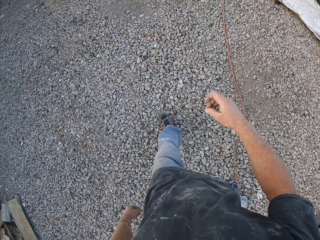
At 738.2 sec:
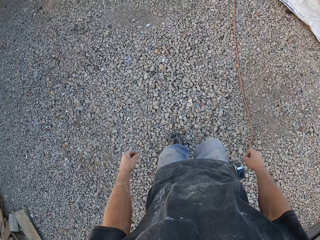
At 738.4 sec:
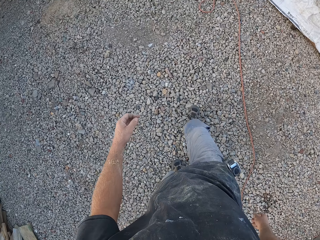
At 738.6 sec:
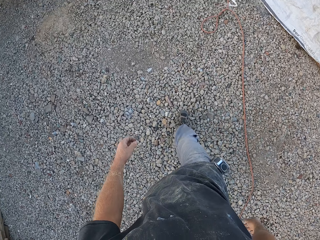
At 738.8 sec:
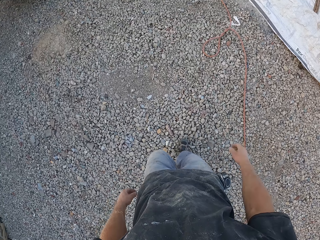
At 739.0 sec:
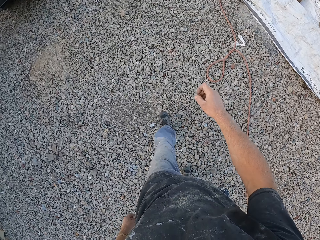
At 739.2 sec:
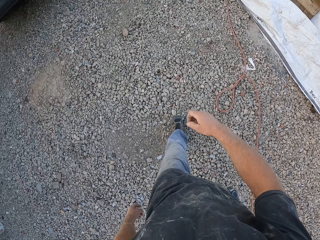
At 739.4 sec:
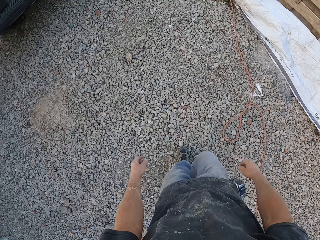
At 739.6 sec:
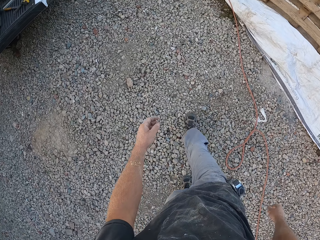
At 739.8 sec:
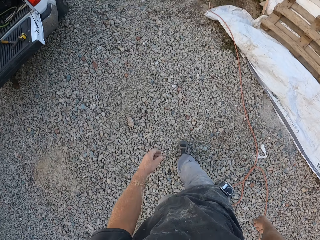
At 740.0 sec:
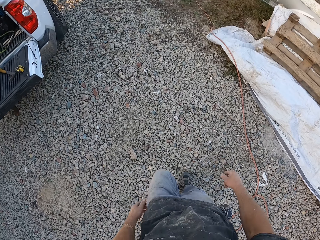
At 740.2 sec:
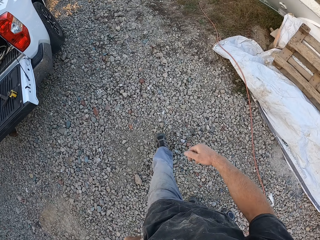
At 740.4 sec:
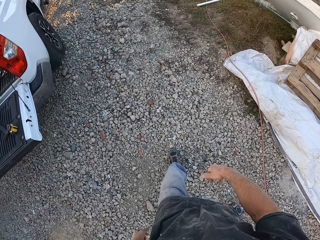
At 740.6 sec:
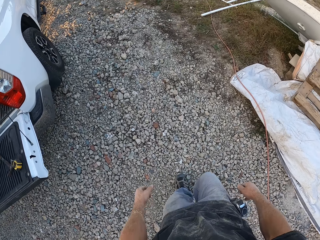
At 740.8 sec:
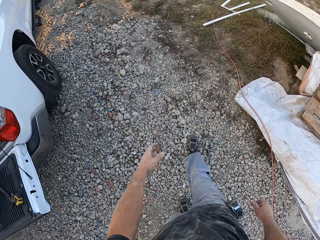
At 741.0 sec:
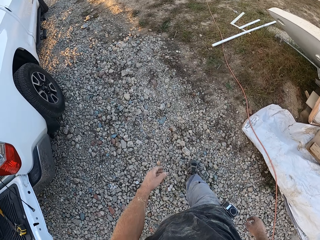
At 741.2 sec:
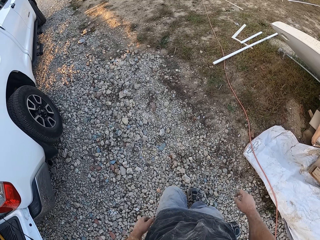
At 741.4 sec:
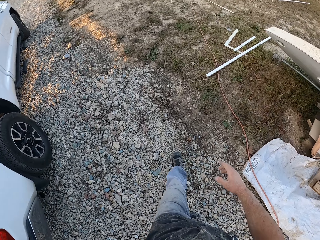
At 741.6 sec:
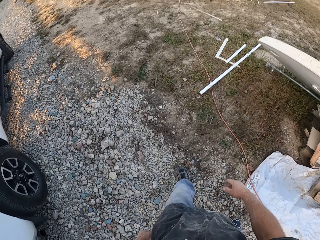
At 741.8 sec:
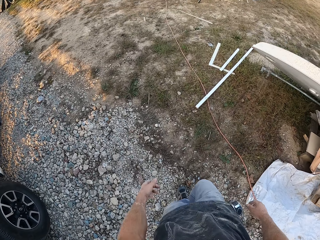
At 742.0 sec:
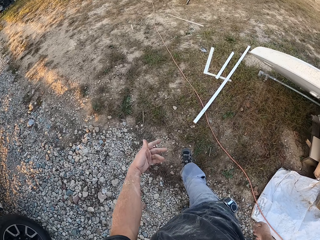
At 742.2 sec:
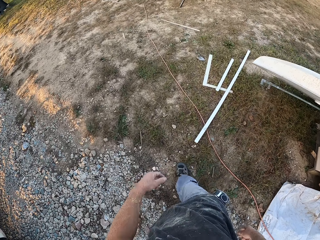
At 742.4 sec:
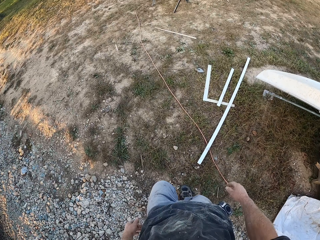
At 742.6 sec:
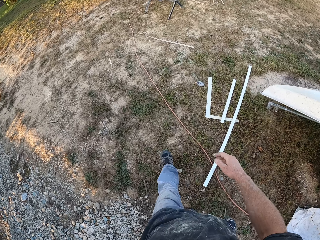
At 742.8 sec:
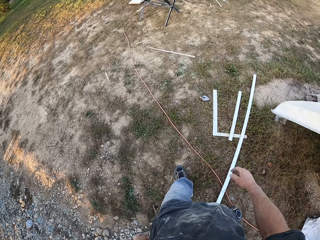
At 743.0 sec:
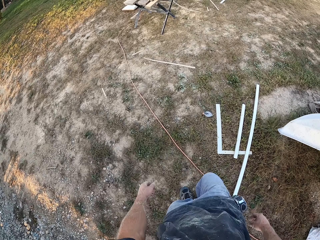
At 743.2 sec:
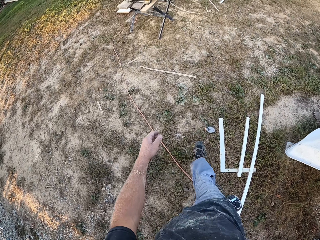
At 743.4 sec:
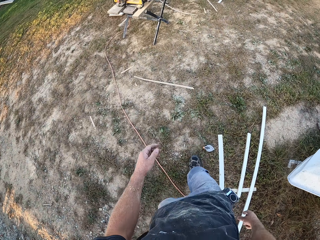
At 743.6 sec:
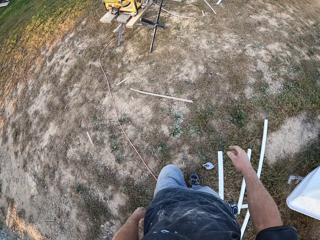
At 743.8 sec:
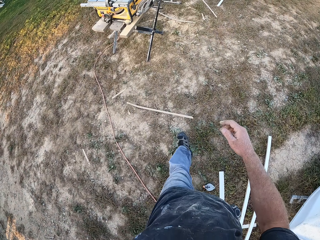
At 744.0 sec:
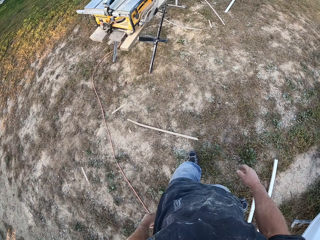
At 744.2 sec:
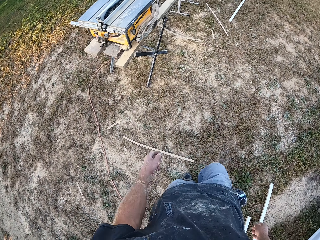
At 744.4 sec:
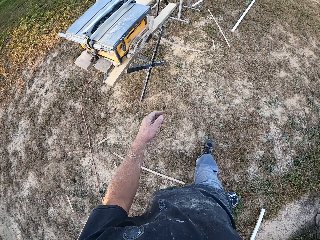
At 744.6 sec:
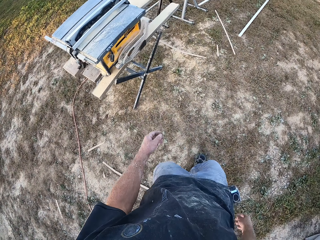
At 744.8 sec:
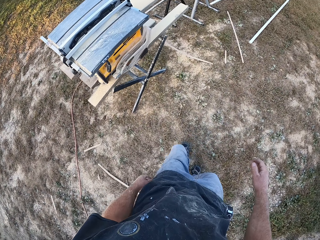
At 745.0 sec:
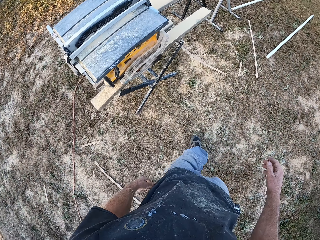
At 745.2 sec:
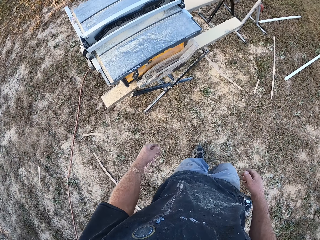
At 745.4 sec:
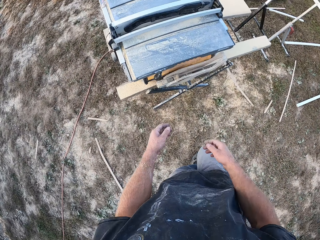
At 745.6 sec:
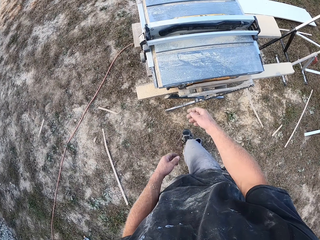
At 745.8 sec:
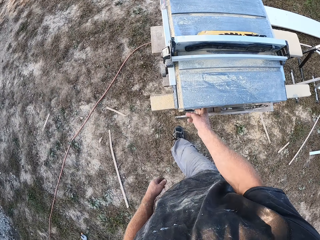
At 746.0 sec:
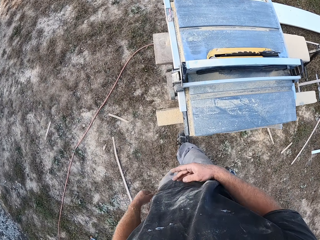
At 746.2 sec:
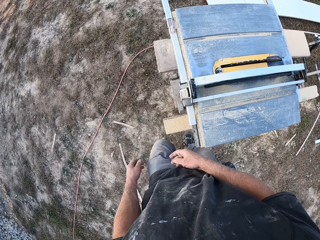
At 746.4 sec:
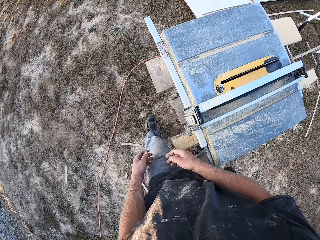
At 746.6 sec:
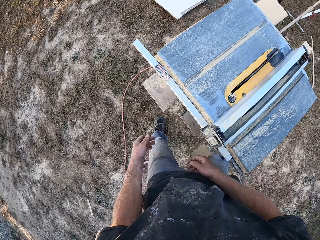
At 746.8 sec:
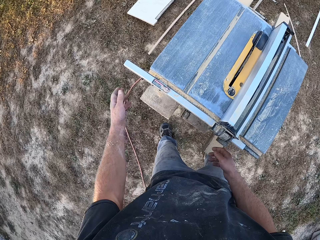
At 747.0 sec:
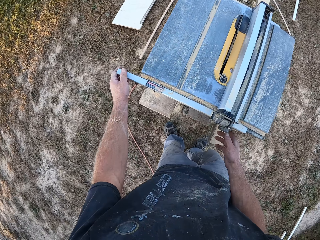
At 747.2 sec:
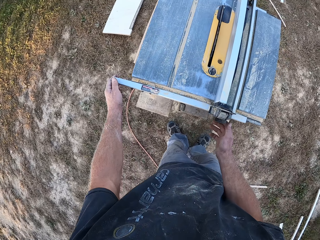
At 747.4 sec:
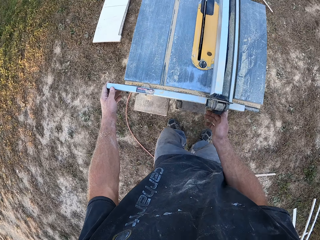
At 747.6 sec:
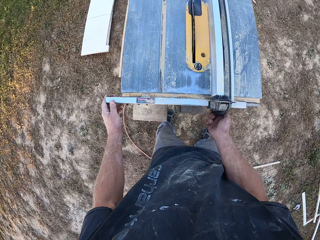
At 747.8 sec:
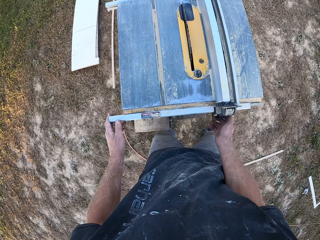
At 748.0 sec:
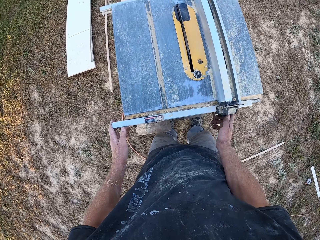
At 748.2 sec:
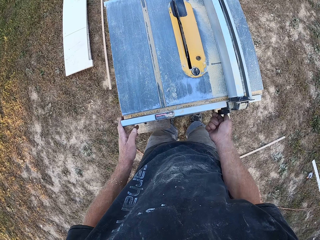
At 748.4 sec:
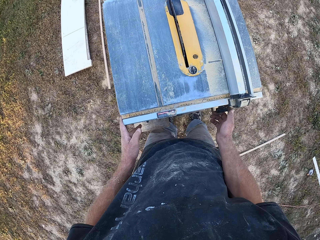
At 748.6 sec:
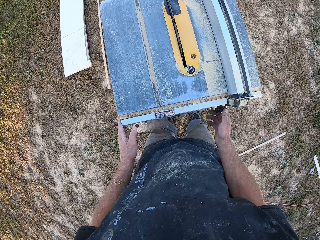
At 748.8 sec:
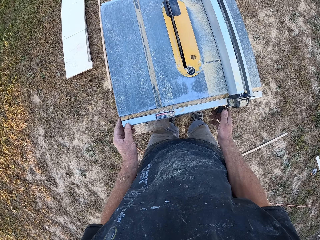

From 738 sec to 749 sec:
The camera wearer touches the table saw. They walk around the table saw and move something on the table saw.

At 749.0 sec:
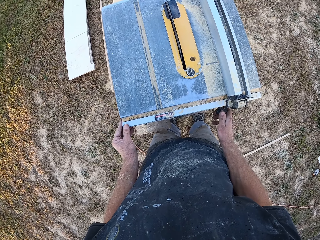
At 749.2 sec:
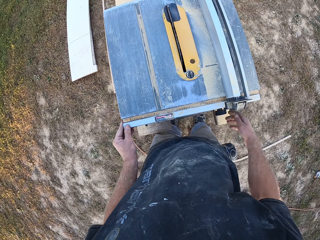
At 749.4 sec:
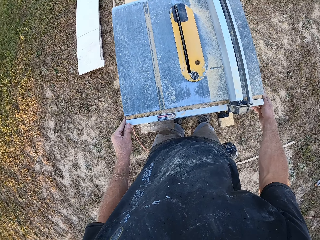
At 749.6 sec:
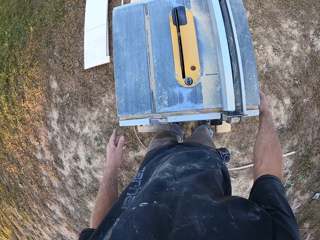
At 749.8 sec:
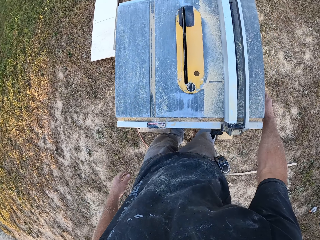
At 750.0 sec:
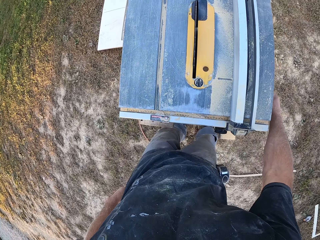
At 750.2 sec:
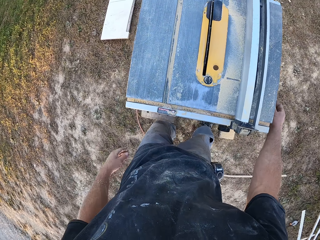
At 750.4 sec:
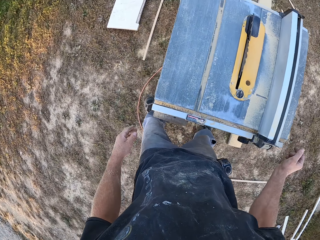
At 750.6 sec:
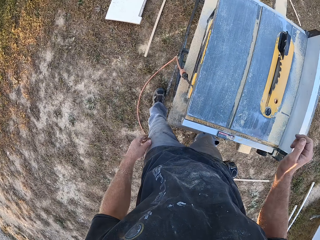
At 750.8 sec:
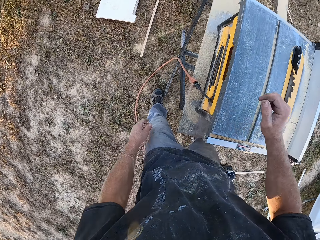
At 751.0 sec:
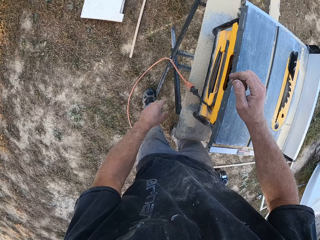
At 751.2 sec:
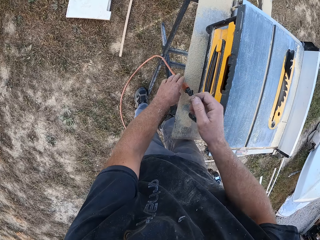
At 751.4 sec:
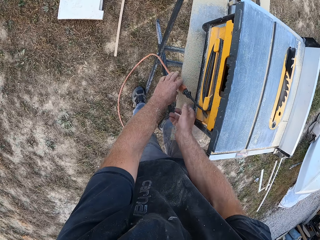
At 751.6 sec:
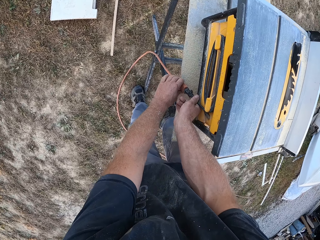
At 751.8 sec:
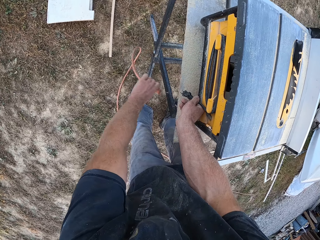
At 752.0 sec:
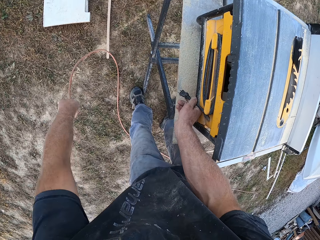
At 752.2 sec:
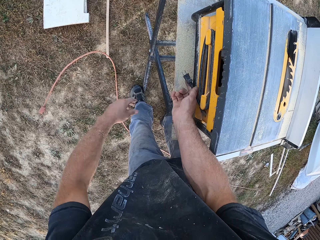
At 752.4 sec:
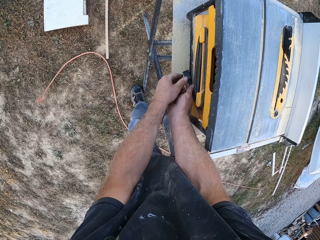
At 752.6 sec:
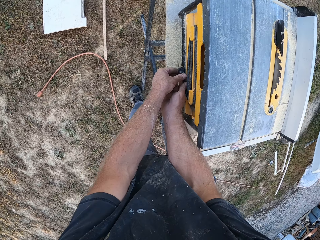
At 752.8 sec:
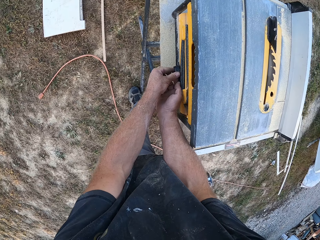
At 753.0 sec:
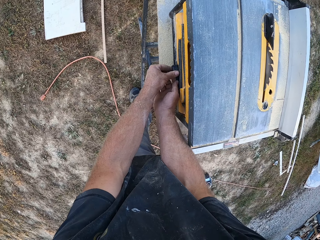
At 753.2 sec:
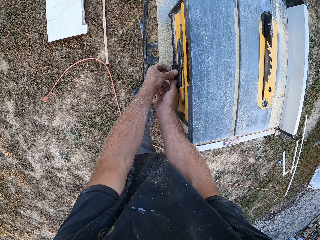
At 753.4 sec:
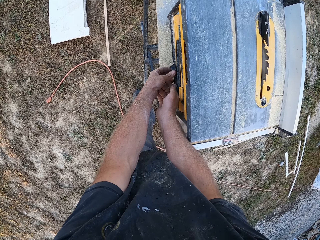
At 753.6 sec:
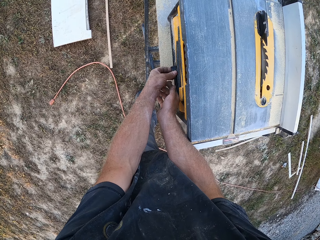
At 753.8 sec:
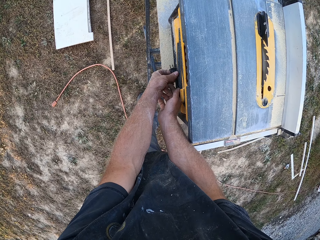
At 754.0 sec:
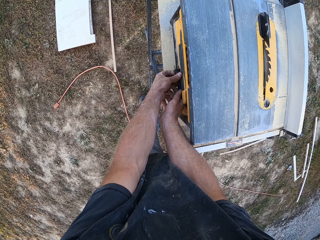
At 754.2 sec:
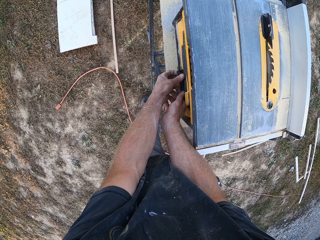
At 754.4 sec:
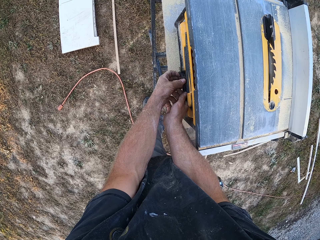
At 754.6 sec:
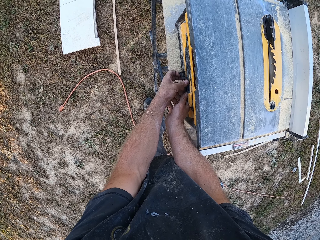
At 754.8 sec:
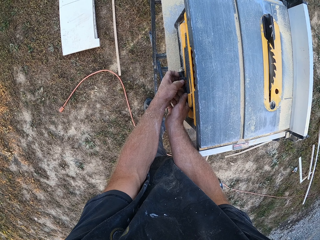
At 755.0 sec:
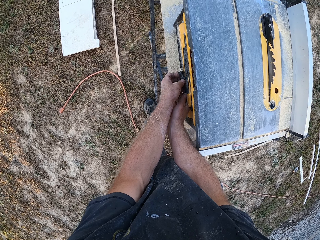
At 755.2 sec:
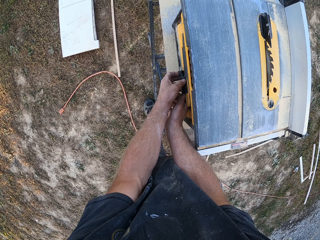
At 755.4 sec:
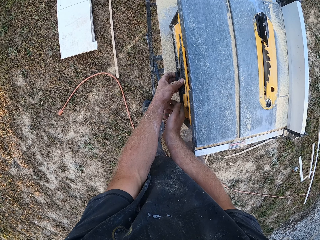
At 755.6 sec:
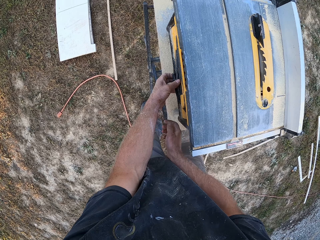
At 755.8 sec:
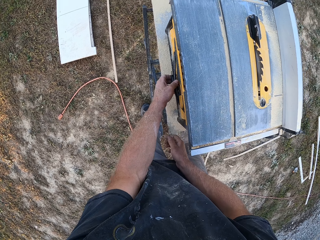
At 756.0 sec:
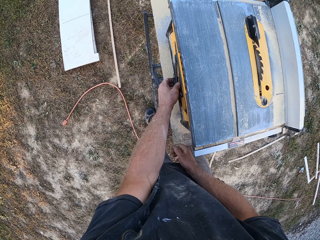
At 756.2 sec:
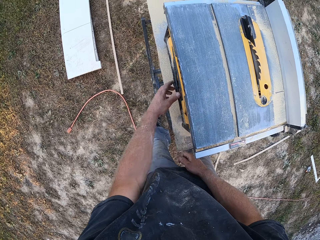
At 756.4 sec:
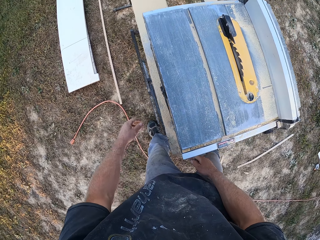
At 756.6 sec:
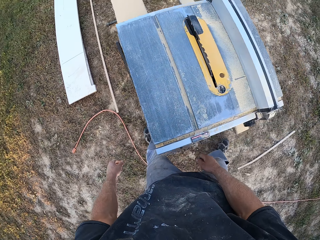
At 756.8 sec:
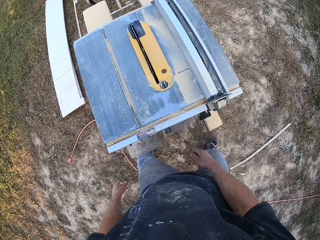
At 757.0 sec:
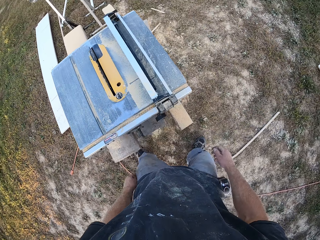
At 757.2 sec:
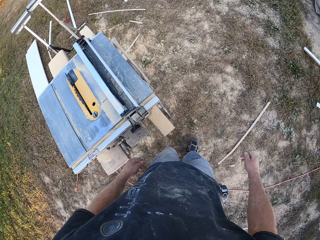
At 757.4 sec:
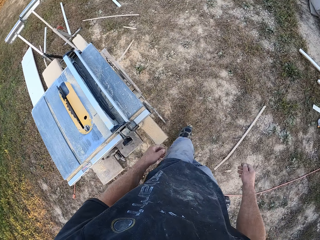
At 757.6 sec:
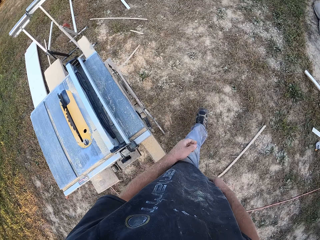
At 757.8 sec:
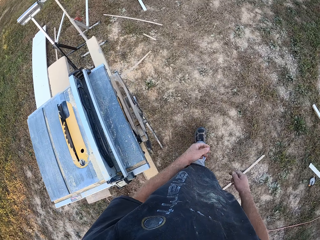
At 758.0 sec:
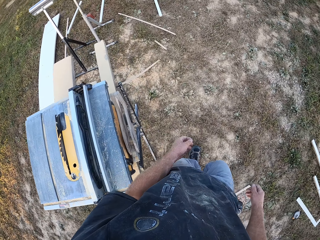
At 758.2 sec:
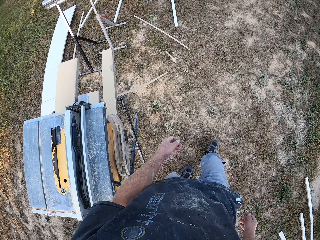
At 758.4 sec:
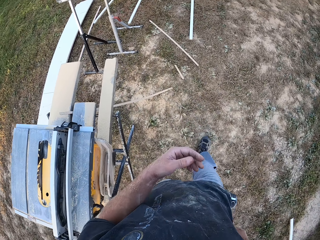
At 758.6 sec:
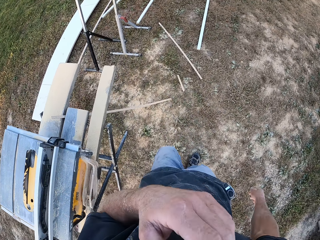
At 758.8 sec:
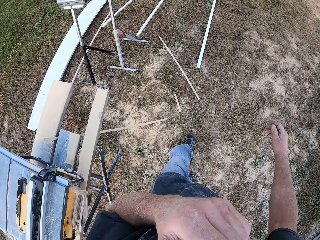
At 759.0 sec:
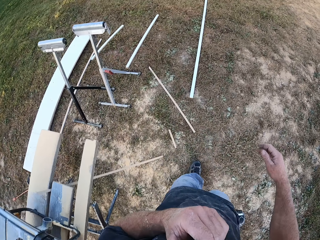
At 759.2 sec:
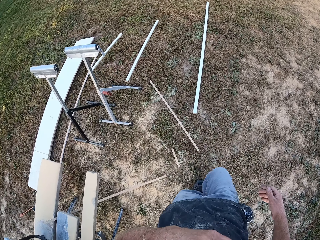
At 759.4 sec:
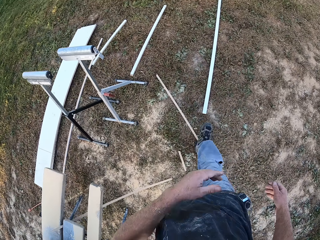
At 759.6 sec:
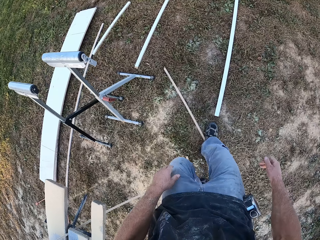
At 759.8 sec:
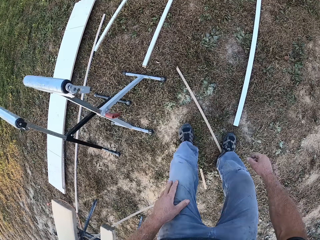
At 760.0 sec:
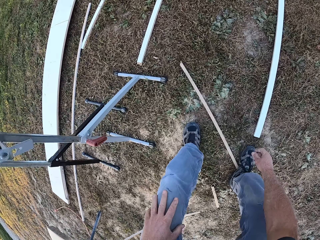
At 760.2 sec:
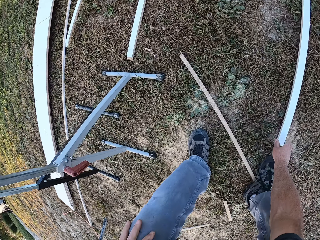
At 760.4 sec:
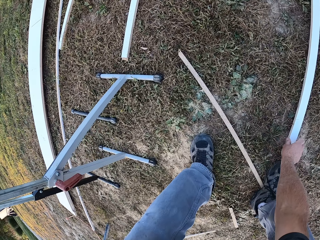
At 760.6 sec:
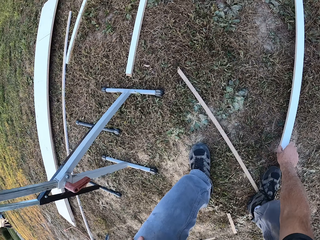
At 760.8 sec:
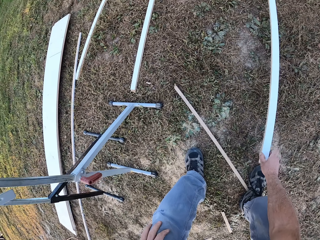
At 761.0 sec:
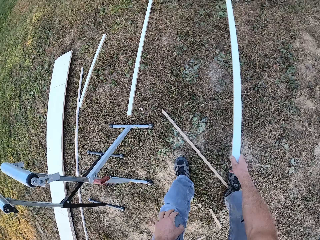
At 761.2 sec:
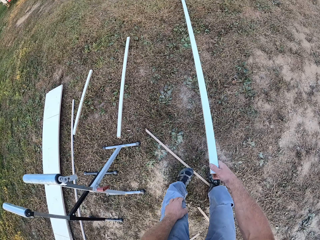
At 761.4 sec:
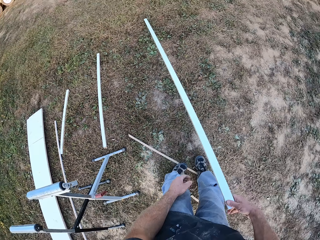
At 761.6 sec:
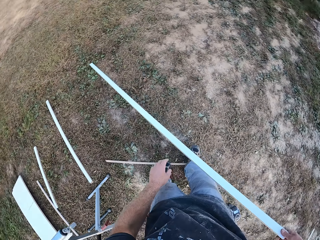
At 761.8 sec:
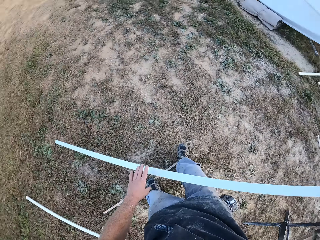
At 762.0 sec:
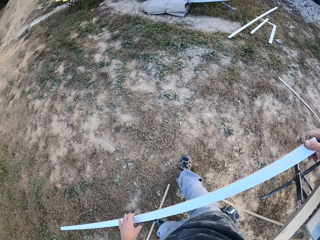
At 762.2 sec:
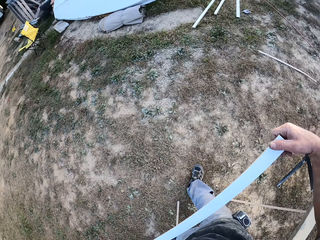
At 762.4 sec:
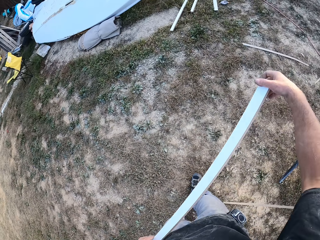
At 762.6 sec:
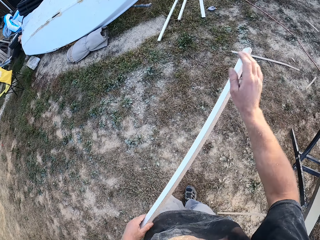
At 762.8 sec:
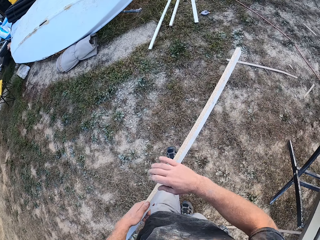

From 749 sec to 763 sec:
The camera wearer tightens the table saw. They touch the table saw. They move on the side of the table saw. They remove the wire and drop the wire. They fix something. They walk around. They raise the left hand, lower the left hand, and bend down. They take a piece of board and hold the piece of board.
